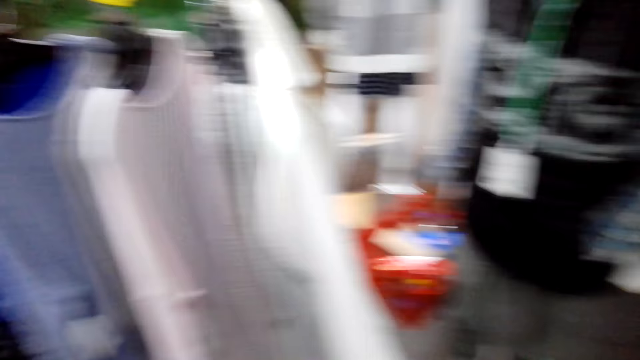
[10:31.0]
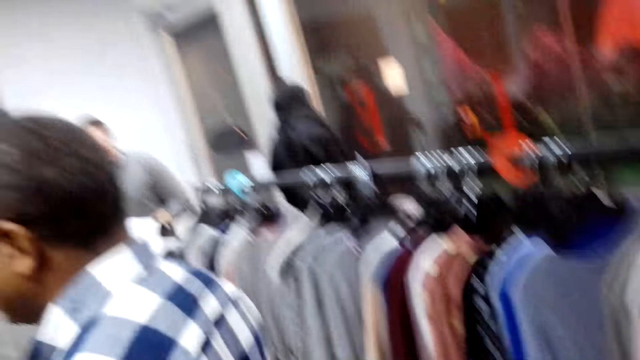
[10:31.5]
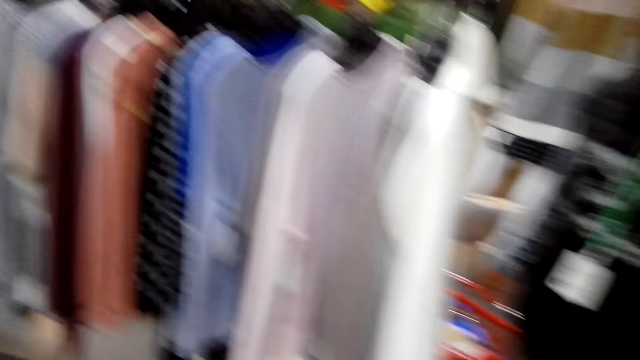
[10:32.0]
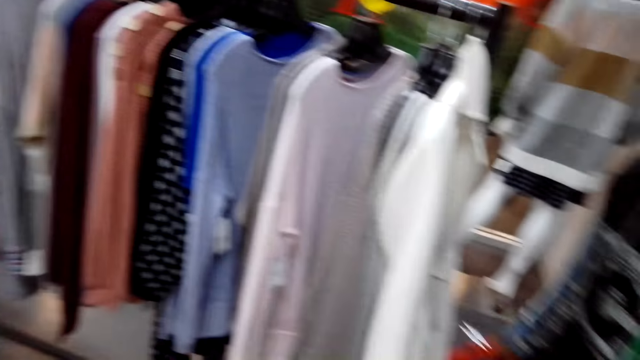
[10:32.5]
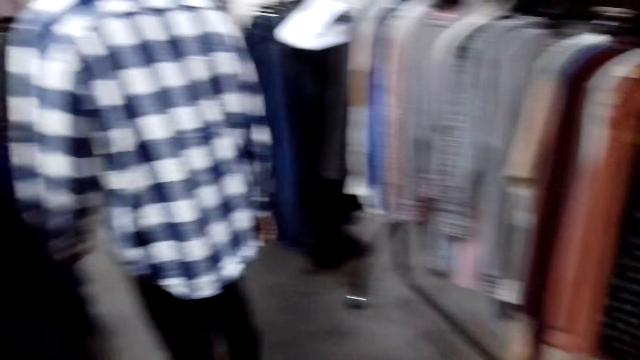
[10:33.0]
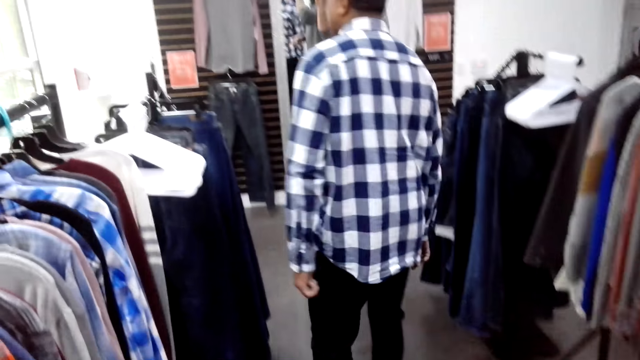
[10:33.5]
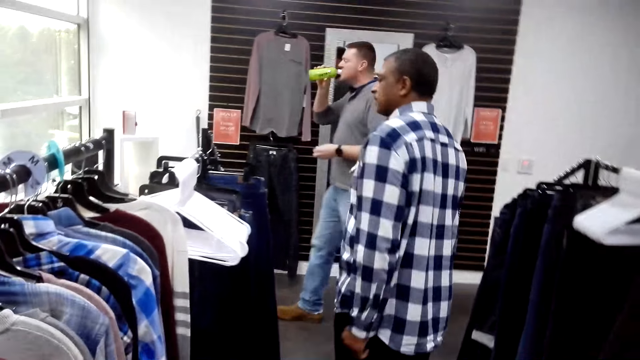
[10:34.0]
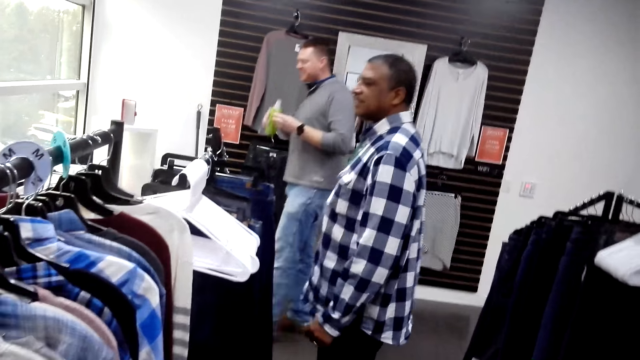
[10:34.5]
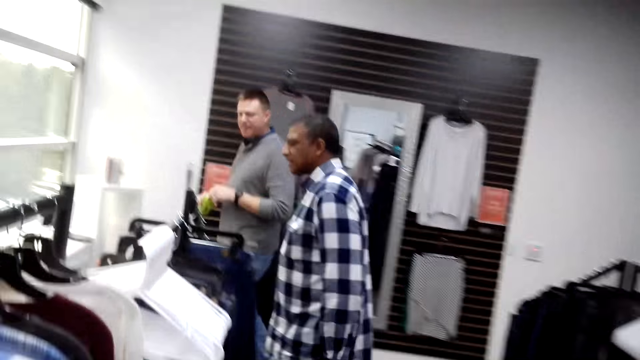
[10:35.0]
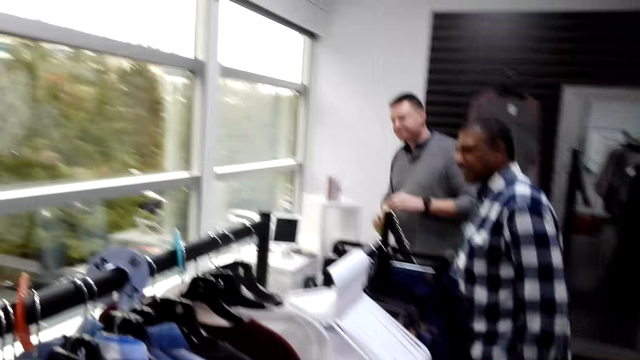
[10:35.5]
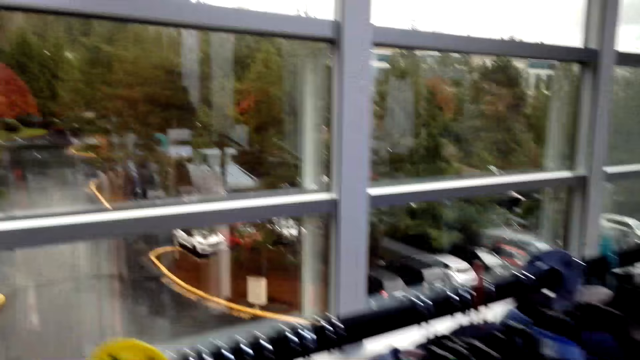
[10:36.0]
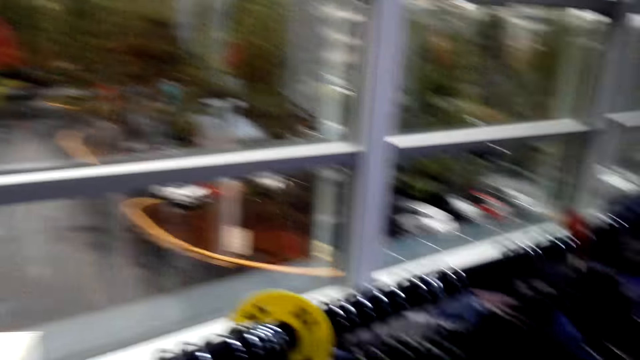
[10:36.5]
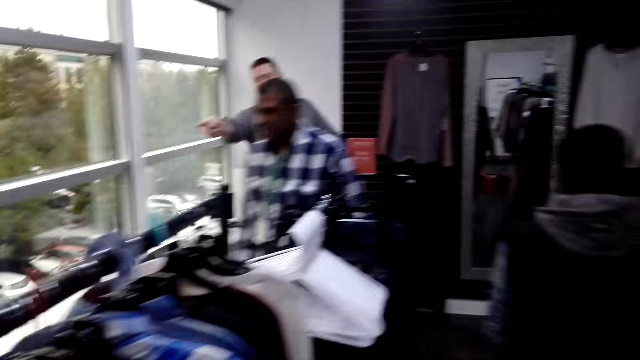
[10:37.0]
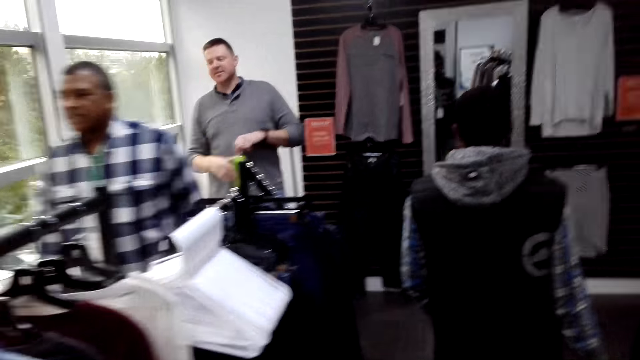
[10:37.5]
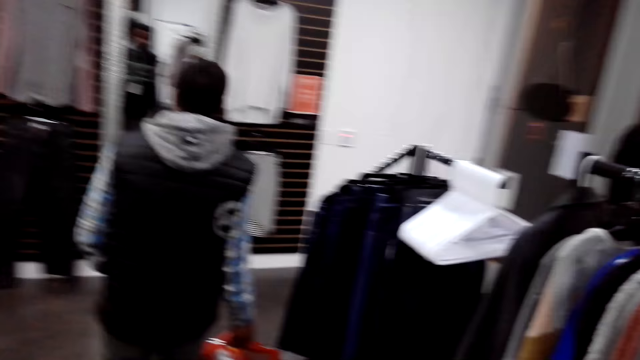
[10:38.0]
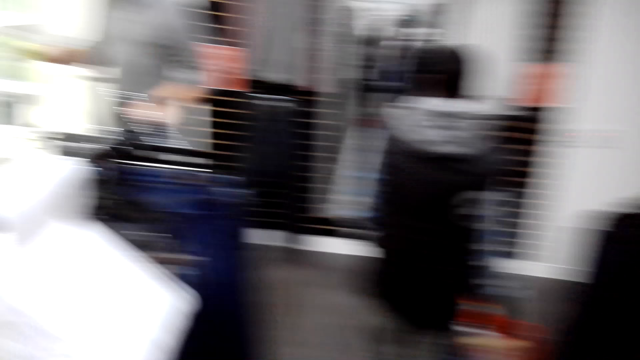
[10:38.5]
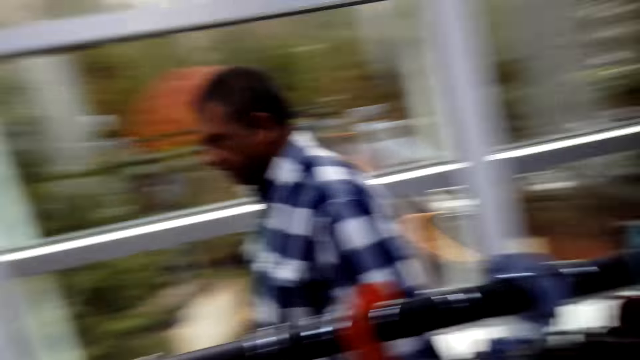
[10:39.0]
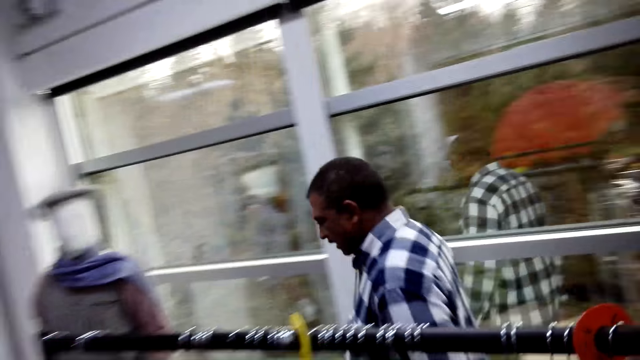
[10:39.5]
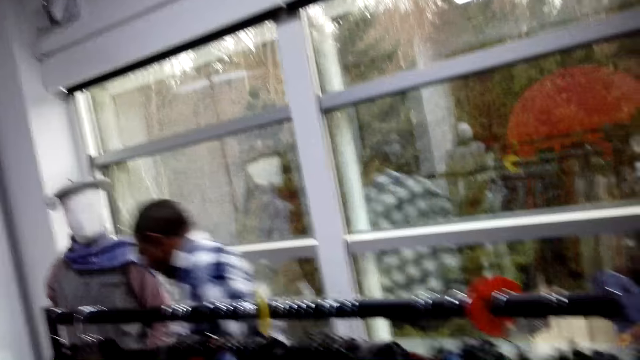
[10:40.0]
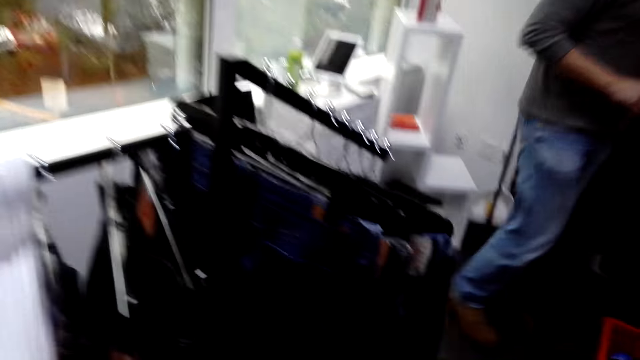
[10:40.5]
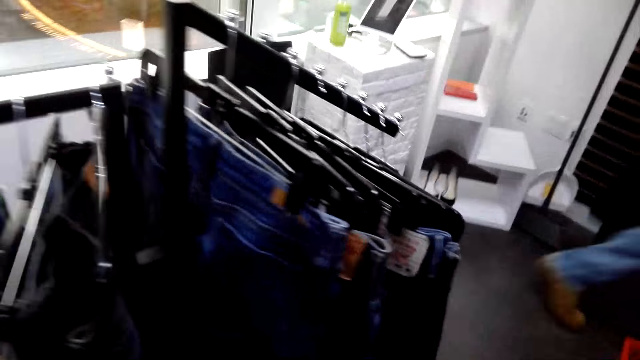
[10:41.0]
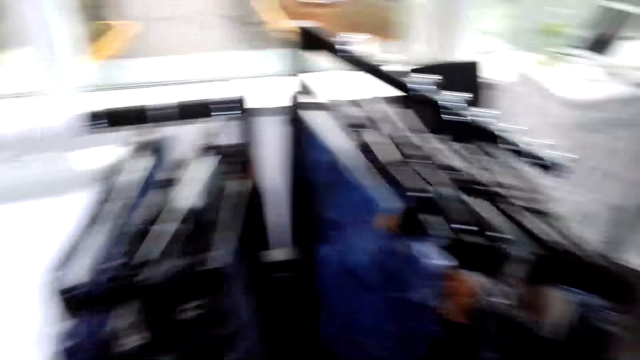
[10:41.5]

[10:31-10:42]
The camera wearer turns to the other side. A man walks around the boutique. The camera wearer looks at the clothes. They look around the boutique and walk around the boutique.

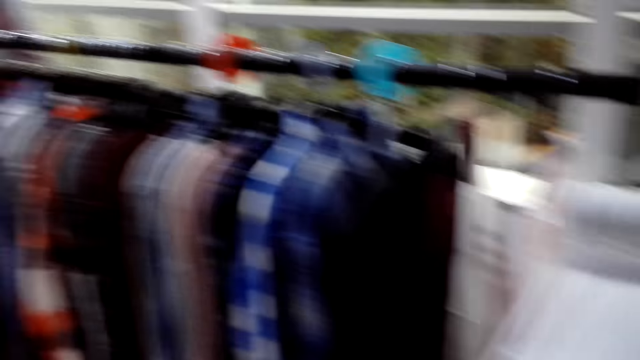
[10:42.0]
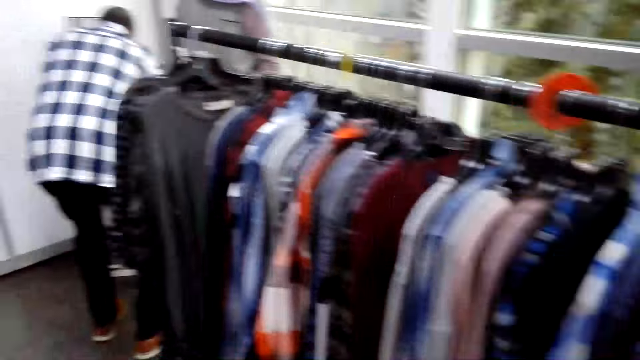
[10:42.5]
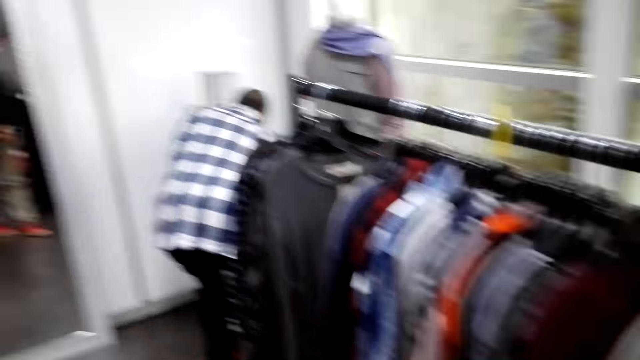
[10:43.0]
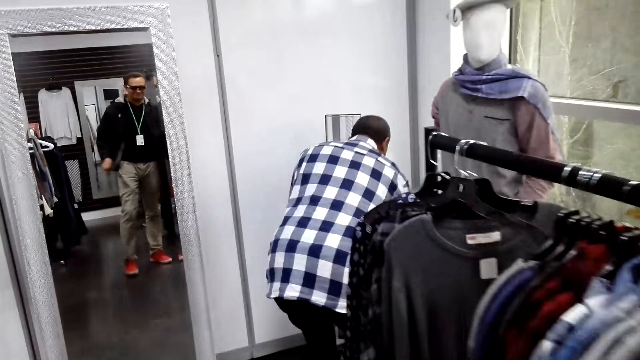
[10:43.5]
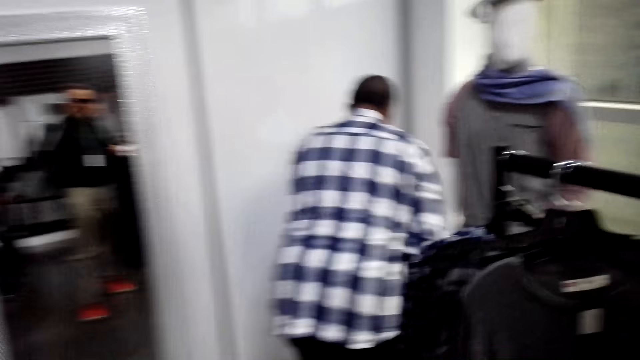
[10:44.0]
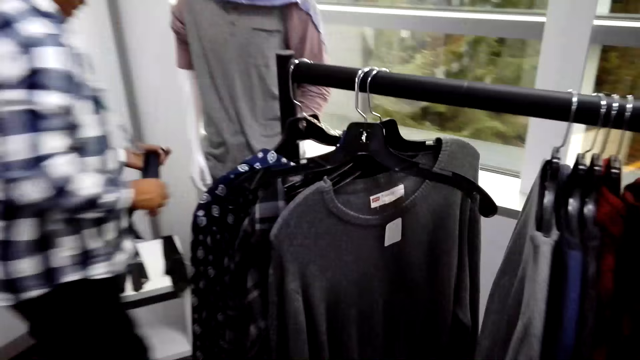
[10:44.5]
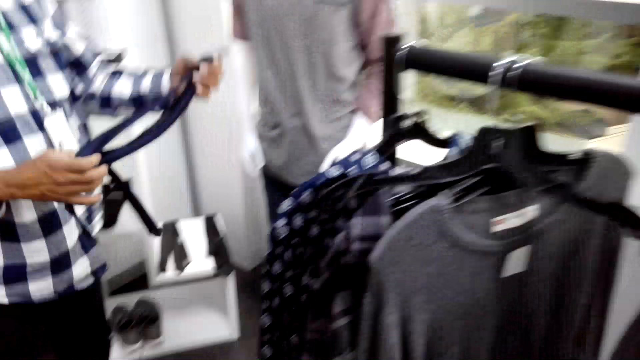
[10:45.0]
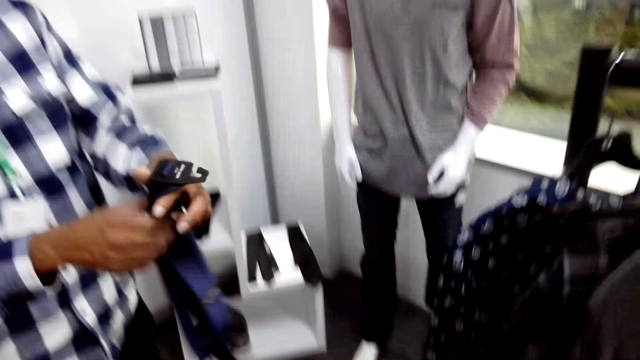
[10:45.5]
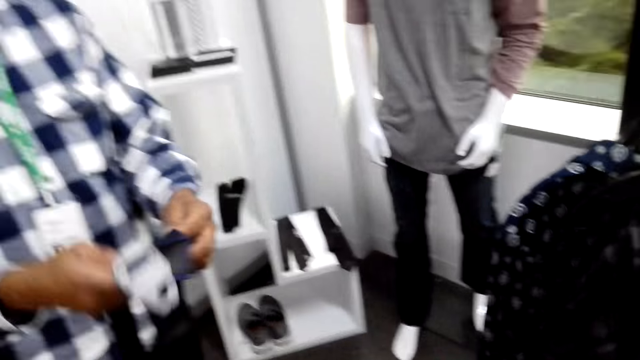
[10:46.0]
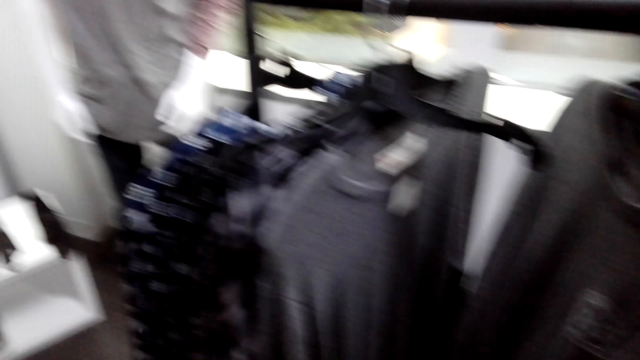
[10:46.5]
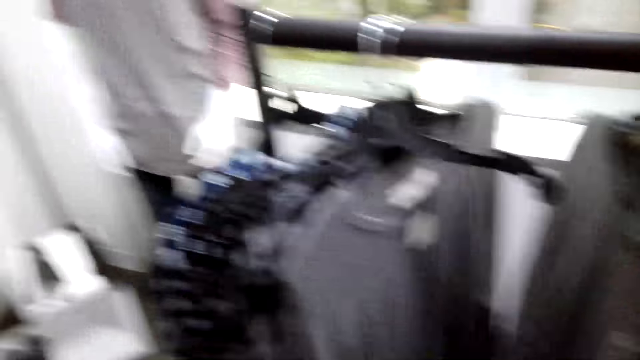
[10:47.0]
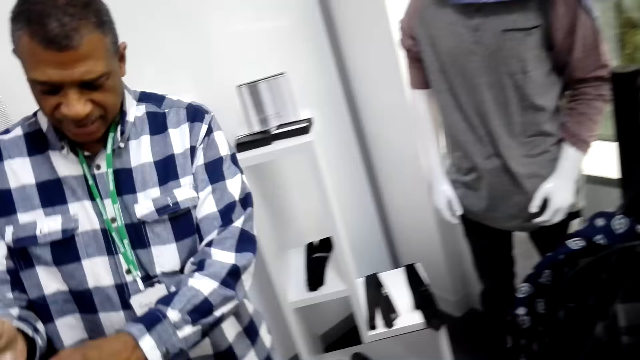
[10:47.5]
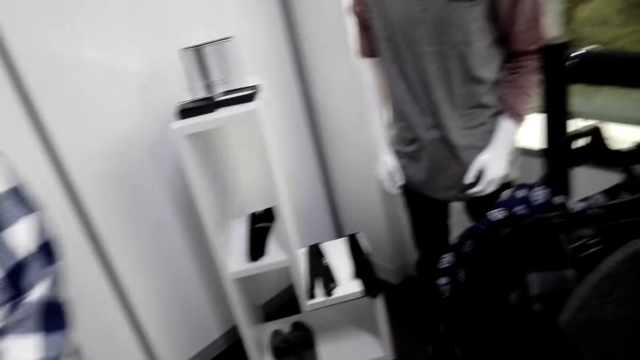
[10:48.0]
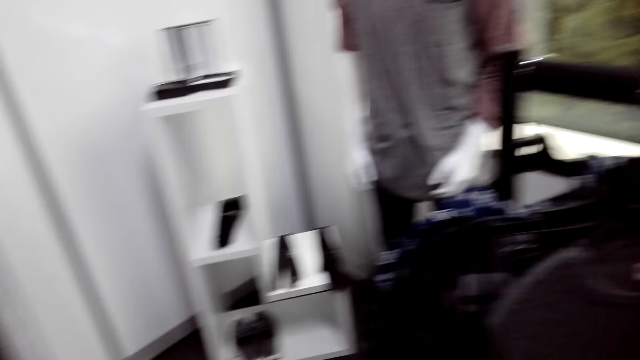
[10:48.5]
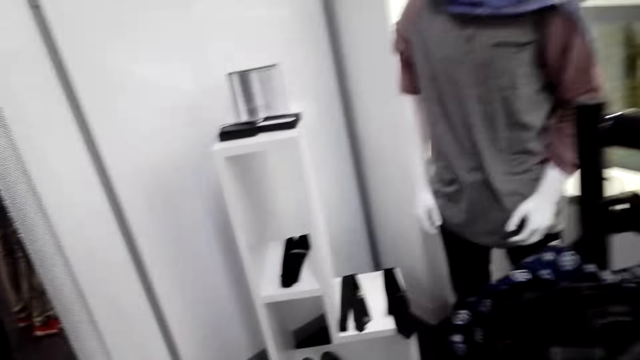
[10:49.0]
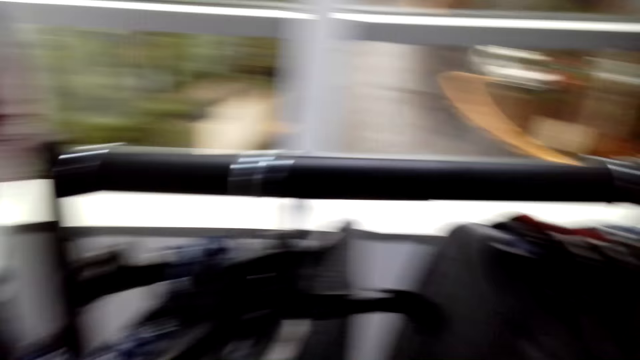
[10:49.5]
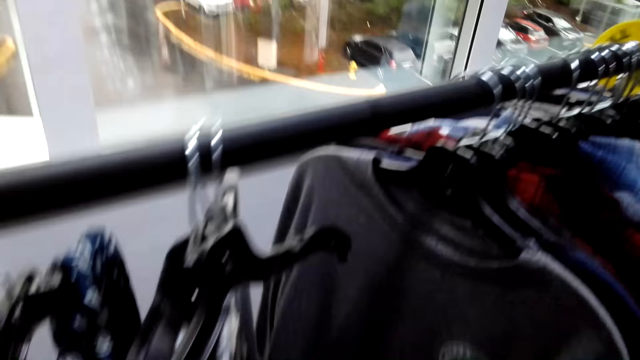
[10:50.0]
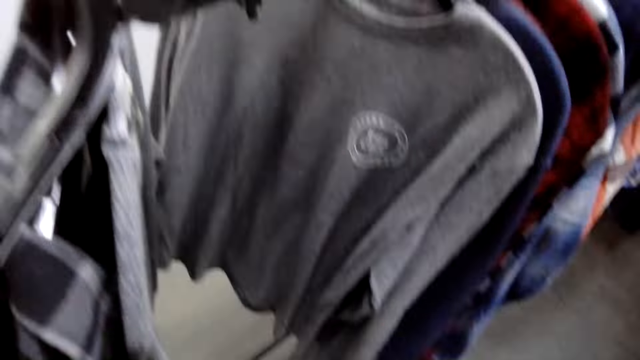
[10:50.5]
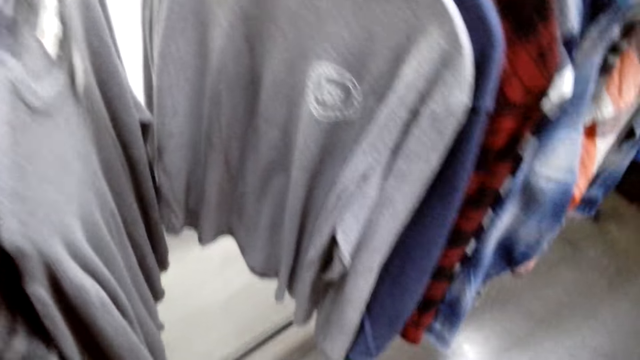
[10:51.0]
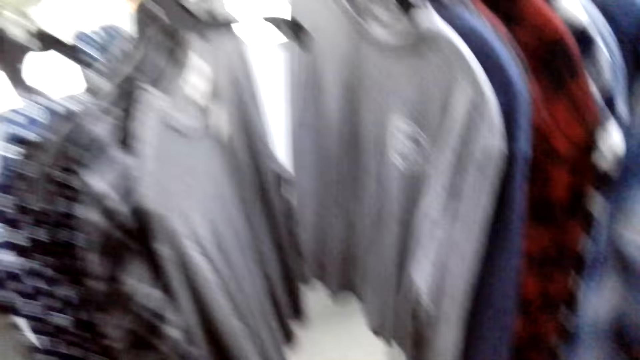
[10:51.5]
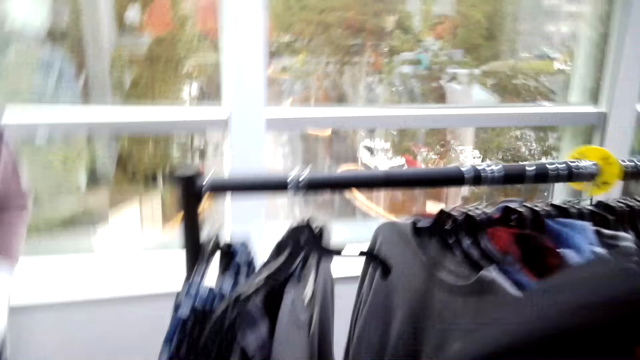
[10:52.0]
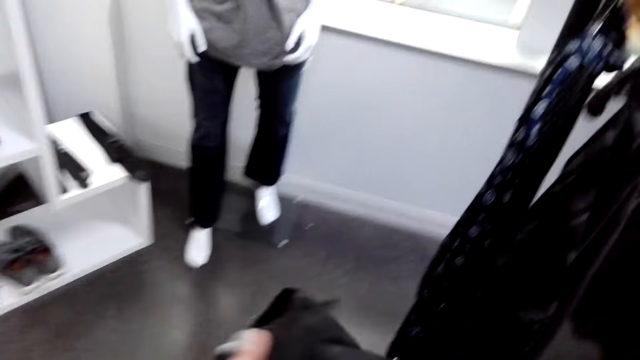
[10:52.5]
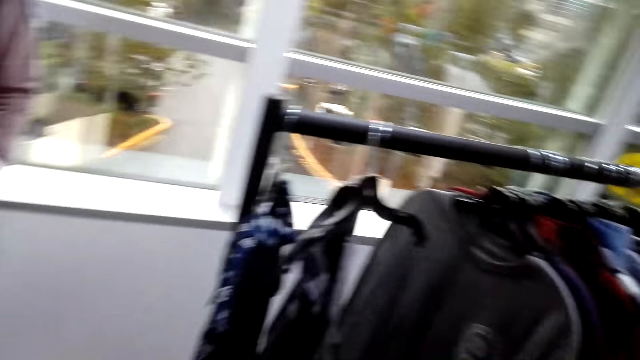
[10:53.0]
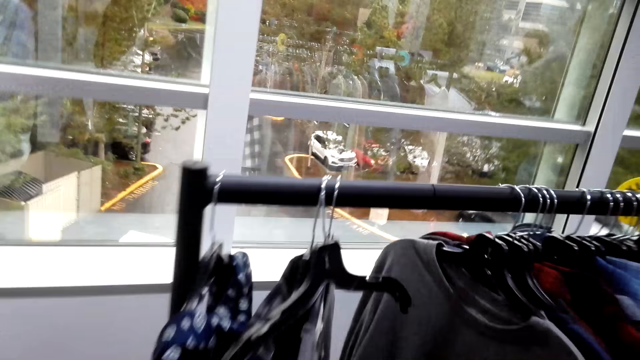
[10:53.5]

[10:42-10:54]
The camera wearer removes the jacket. A man picks up a tie on the stand. The man holds the tie.
